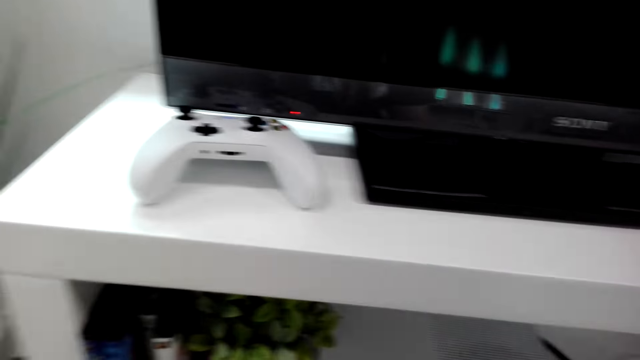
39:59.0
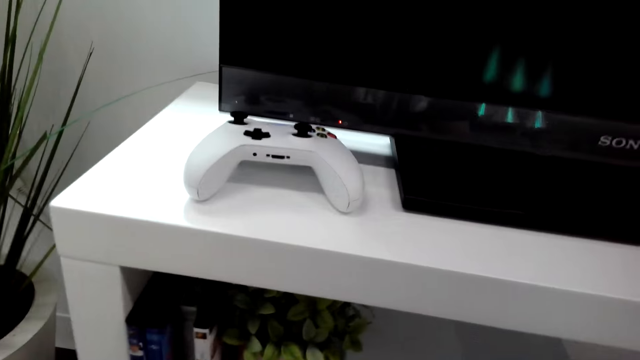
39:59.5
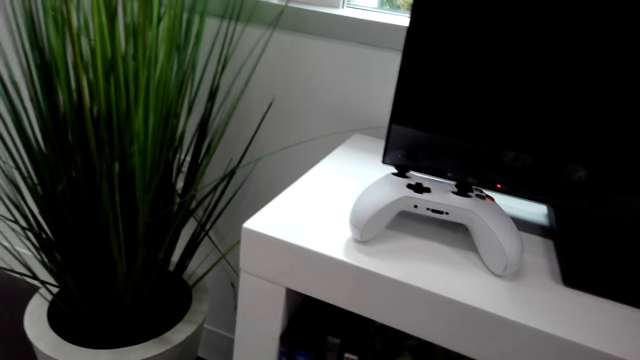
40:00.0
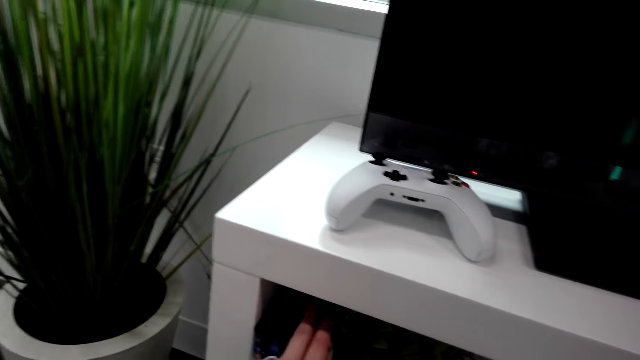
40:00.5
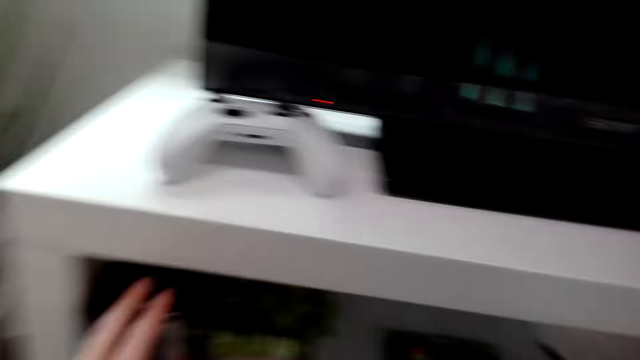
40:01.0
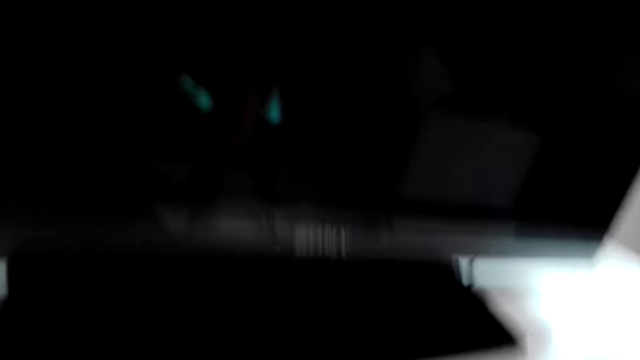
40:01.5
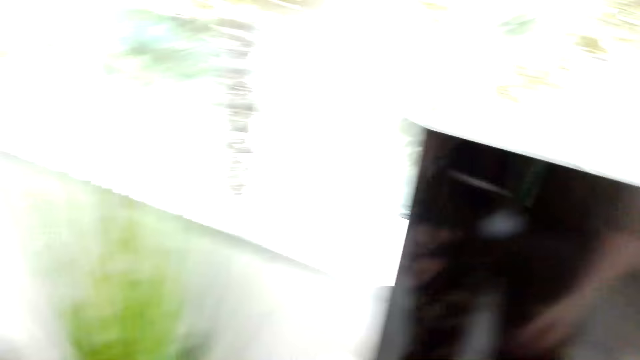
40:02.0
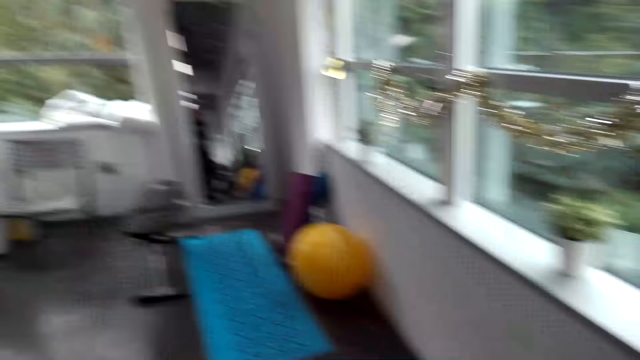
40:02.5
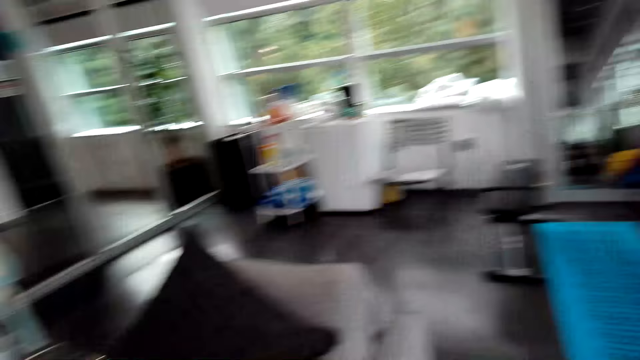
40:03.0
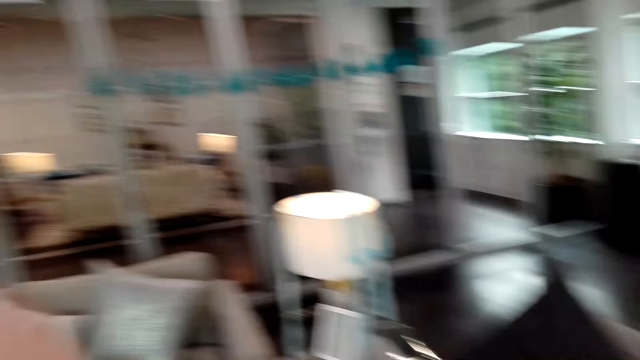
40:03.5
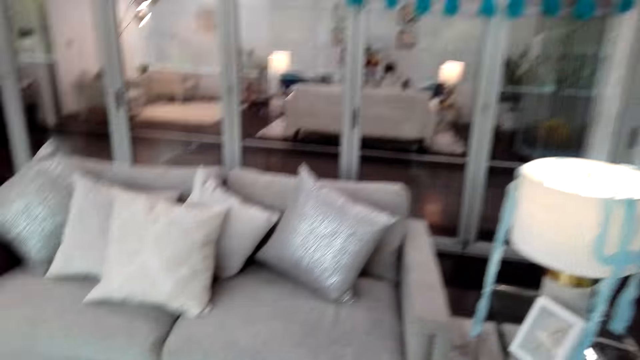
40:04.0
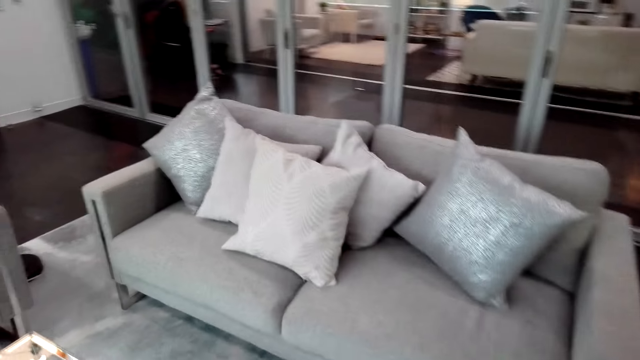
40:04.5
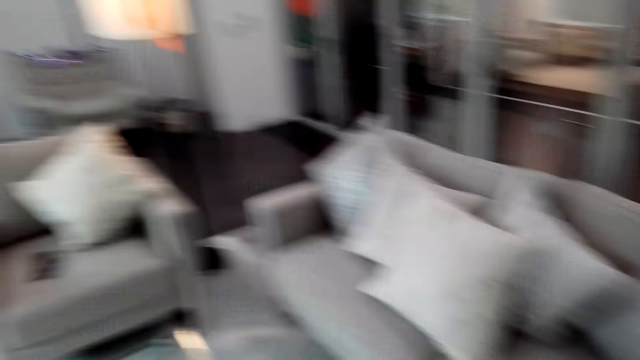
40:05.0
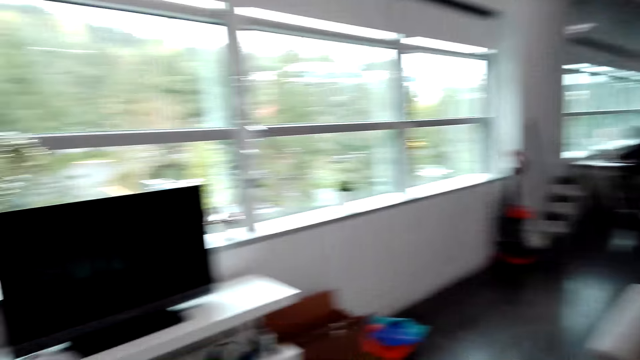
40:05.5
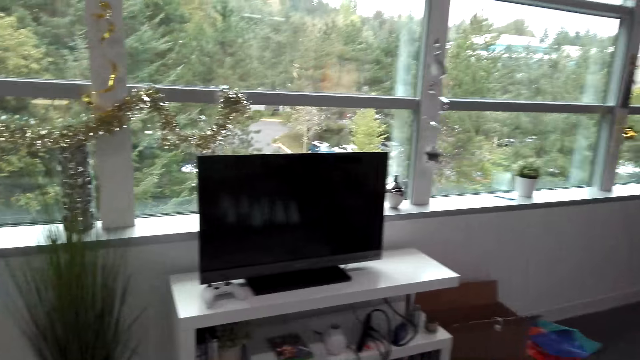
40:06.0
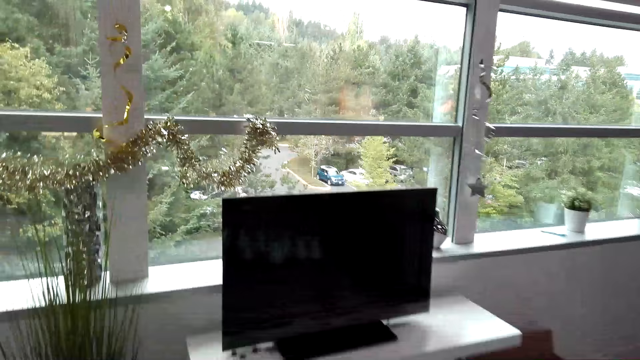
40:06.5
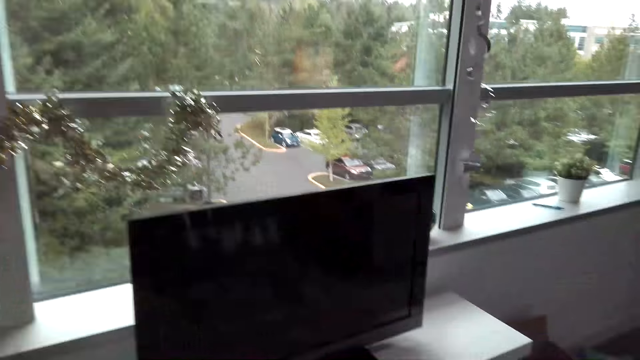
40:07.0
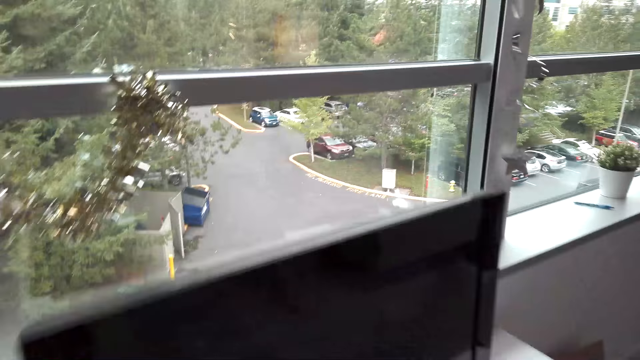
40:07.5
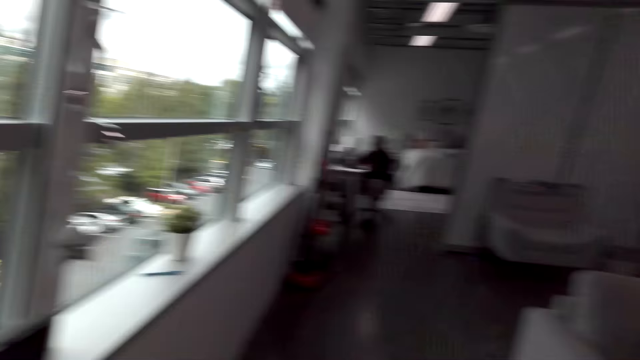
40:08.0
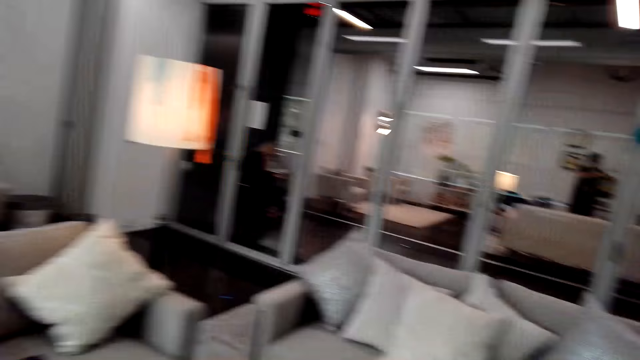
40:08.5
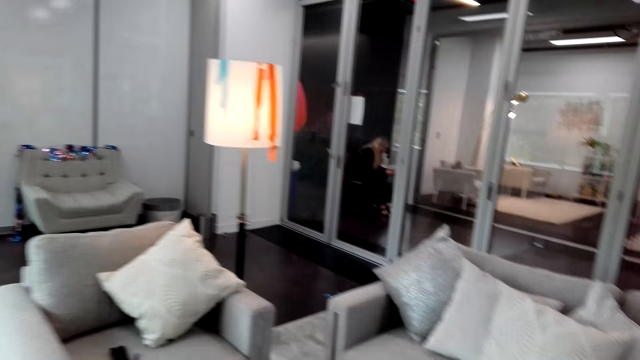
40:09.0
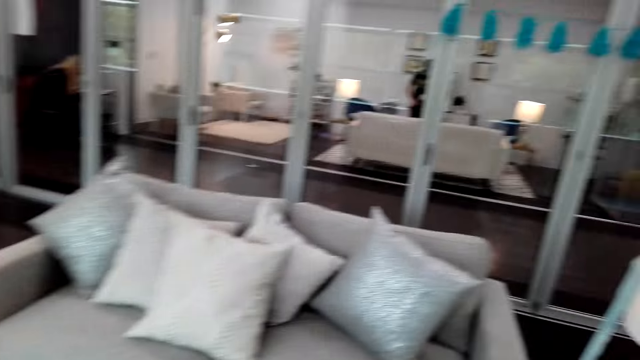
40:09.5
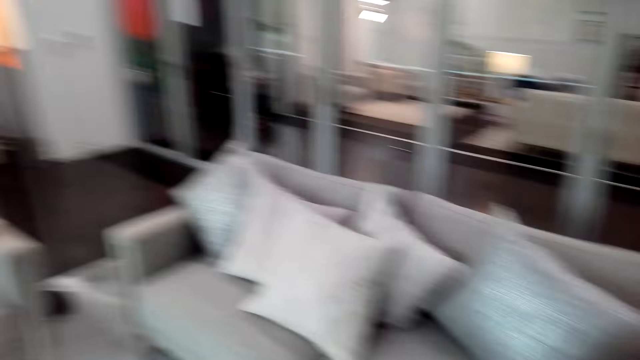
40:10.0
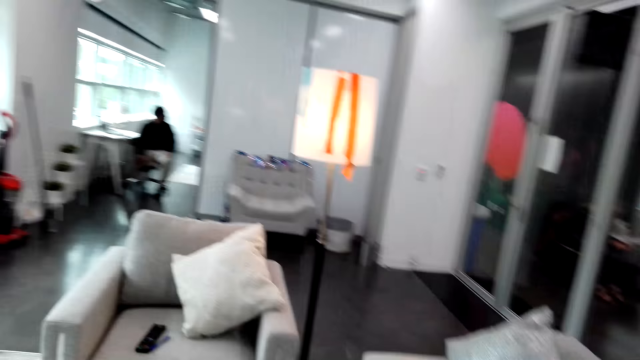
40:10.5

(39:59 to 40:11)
The camera wearer stands up on her feet. She walks around the house.

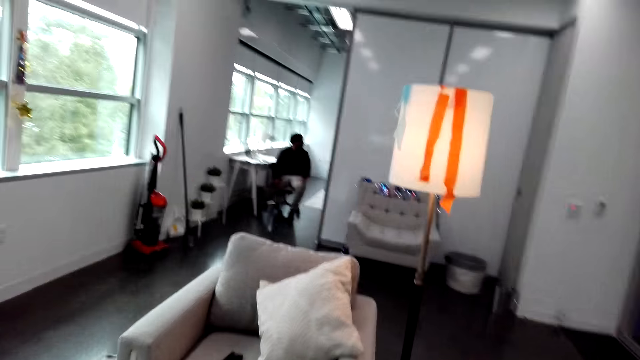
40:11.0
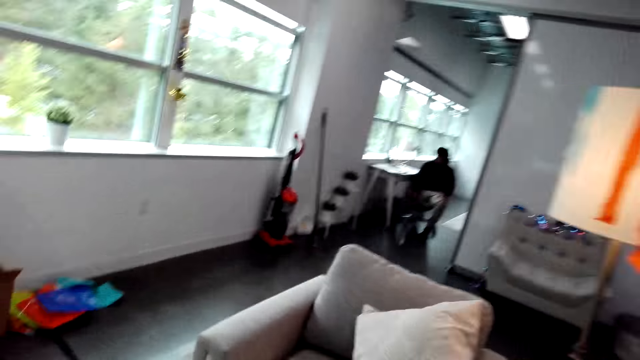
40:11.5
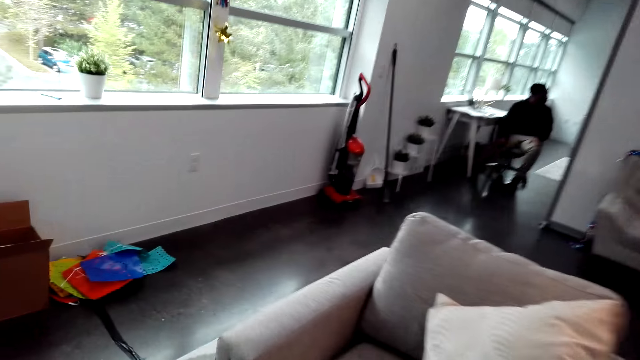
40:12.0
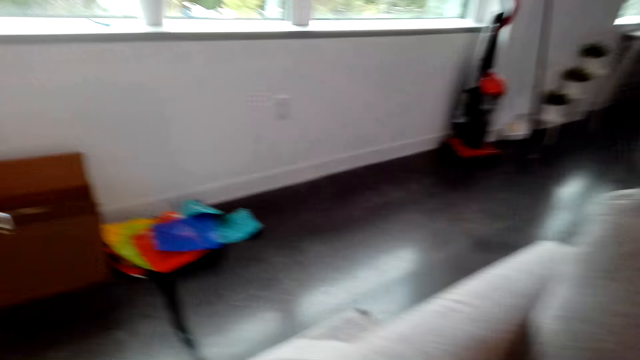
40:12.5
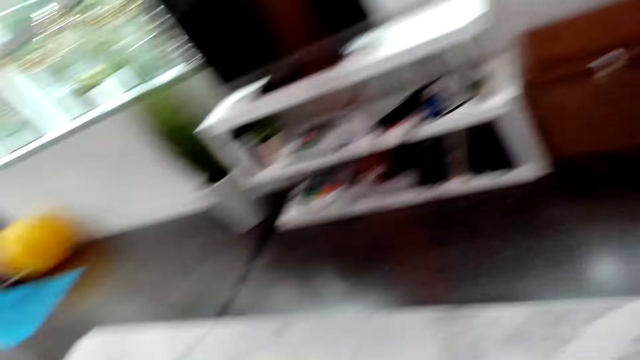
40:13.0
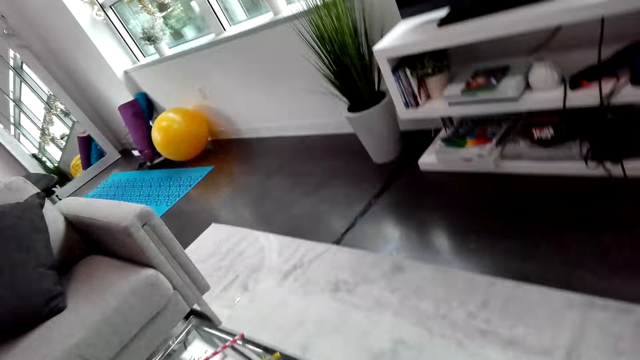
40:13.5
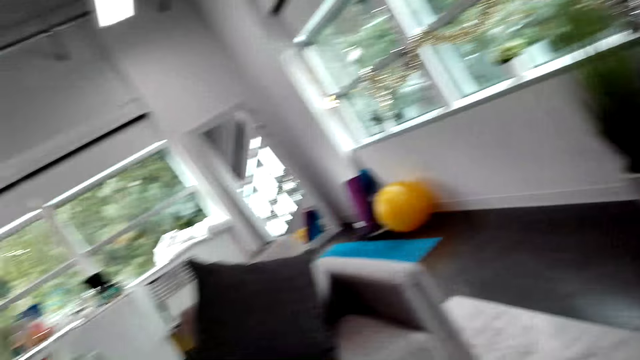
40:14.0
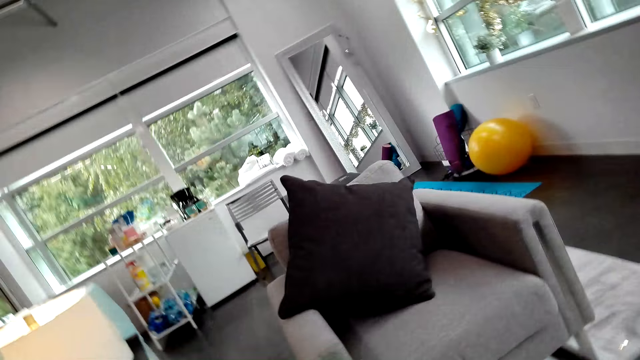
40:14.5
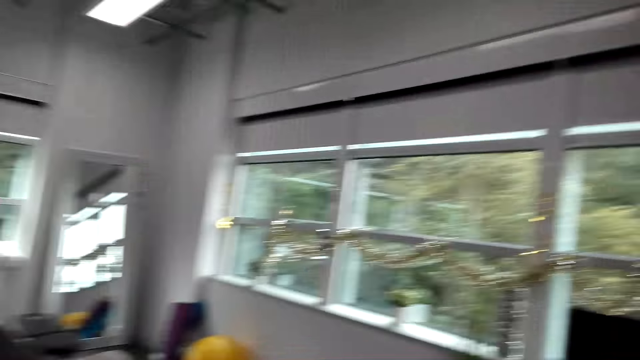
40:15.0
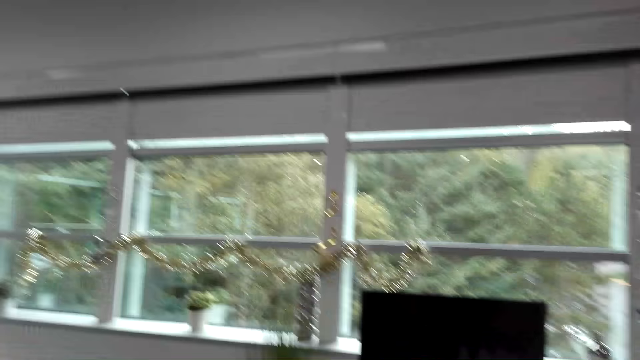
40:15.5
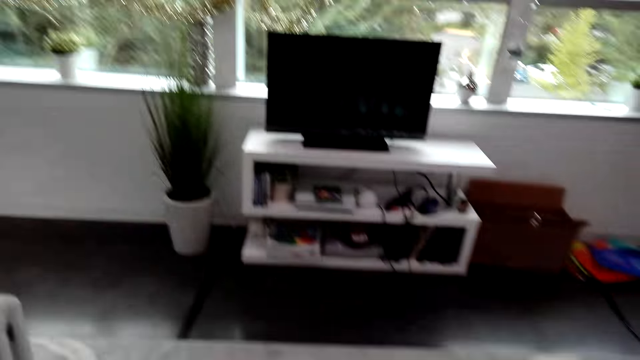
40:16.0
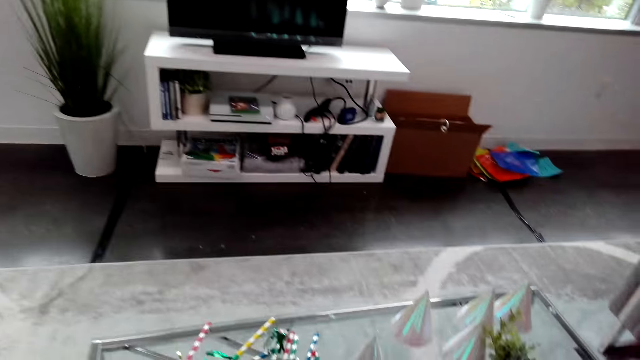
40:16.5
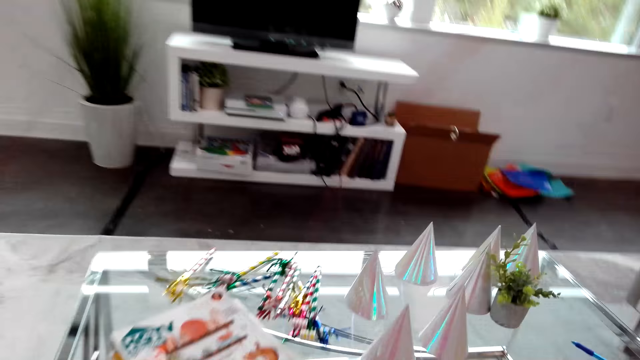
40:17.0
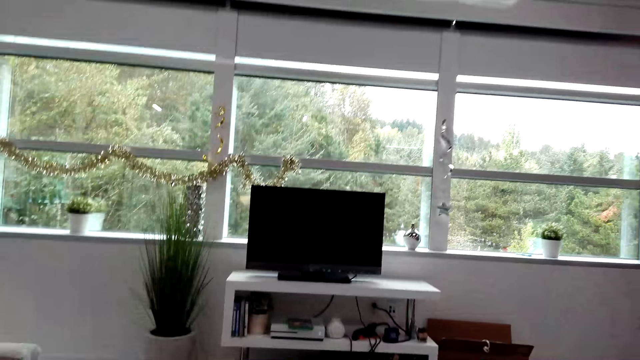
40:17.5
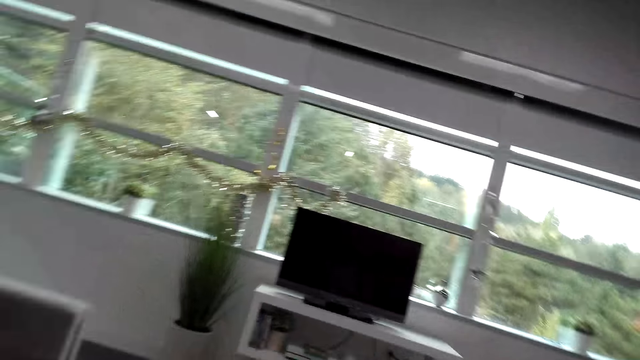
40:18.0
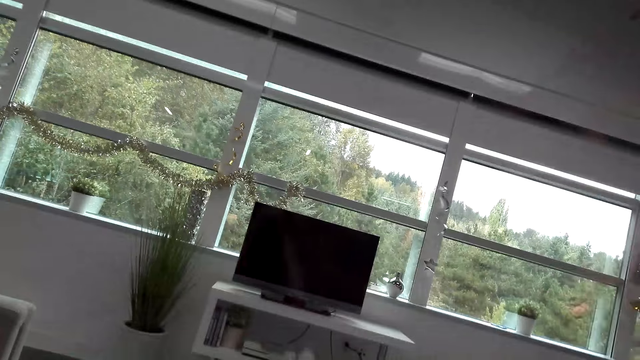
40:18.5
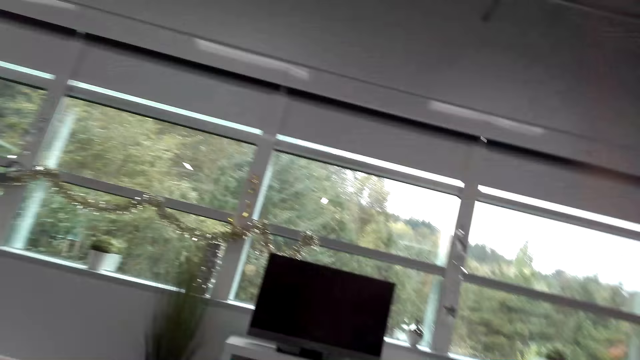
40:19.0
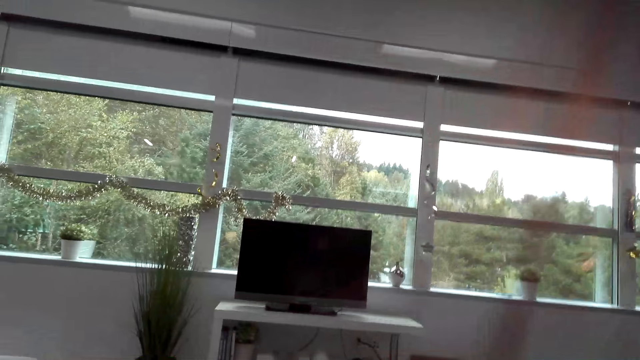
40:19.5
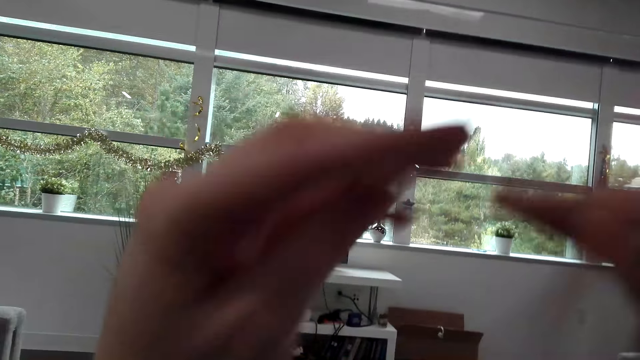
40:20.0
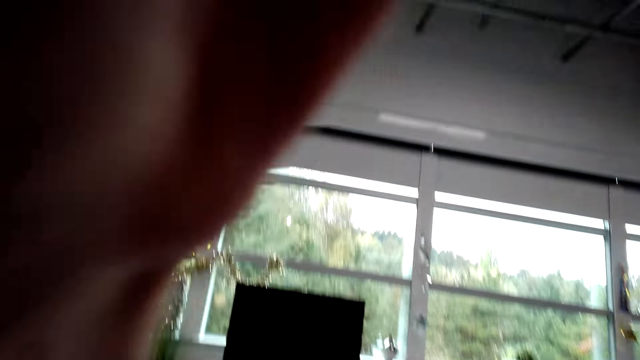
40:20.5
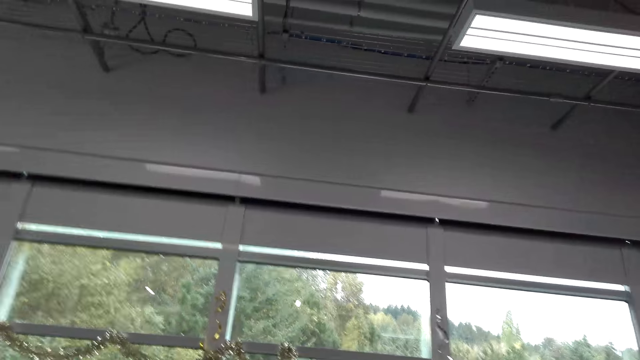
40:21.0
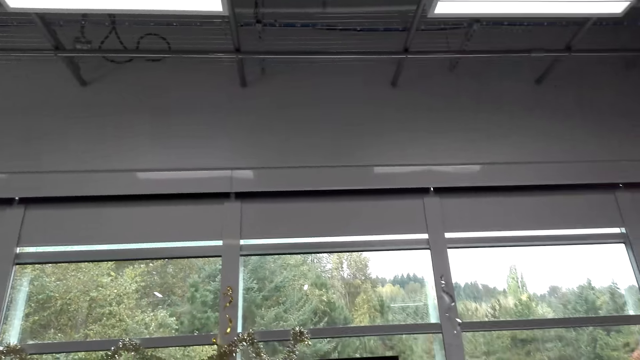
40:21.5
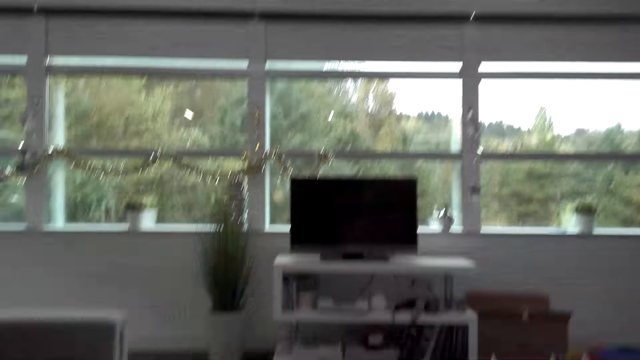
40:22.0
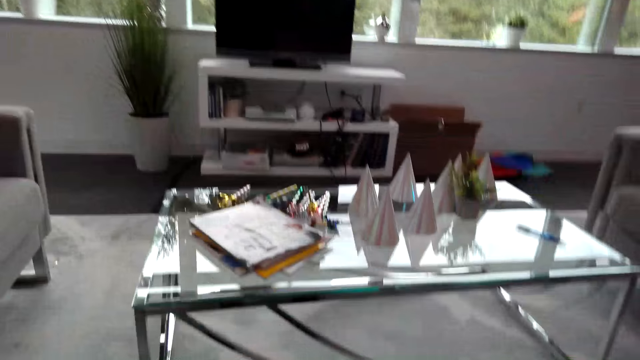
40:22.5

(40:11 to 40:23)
The camera wearer sits down on the sofa. She touches her head with her hand. She adjusts the camera.
